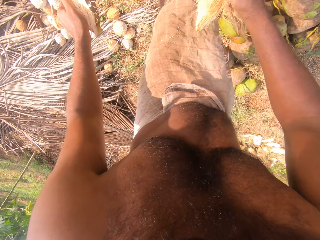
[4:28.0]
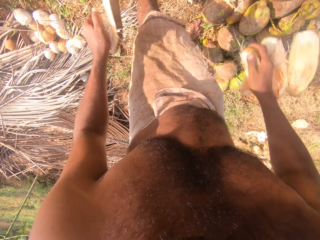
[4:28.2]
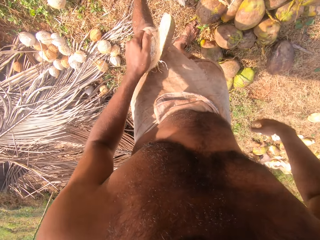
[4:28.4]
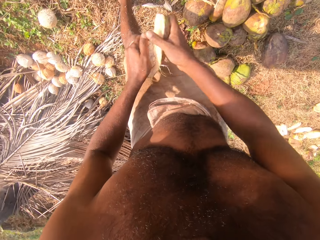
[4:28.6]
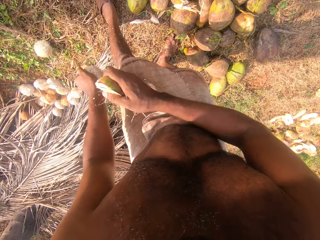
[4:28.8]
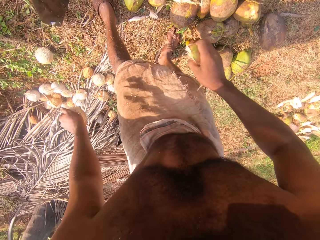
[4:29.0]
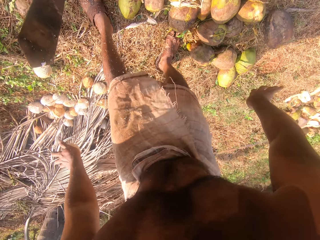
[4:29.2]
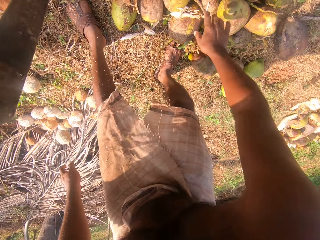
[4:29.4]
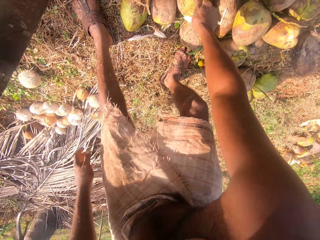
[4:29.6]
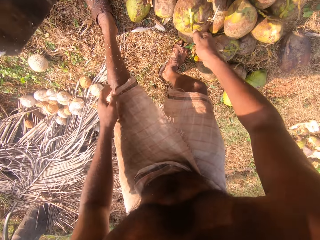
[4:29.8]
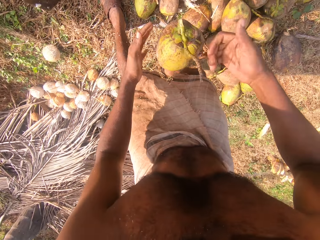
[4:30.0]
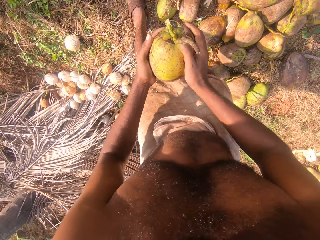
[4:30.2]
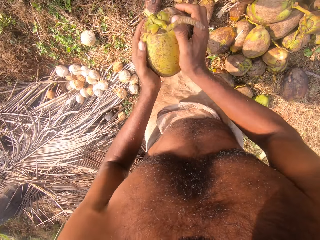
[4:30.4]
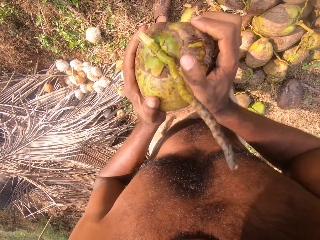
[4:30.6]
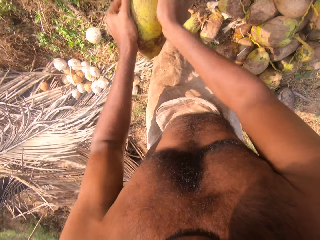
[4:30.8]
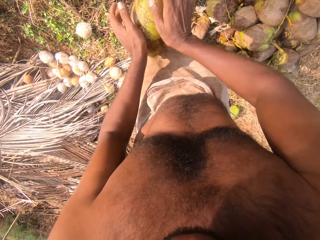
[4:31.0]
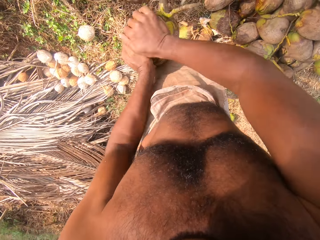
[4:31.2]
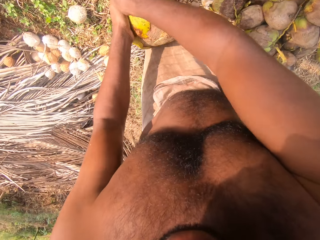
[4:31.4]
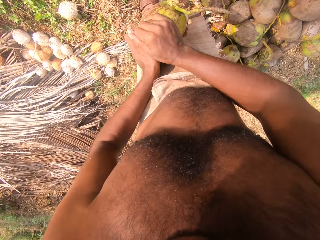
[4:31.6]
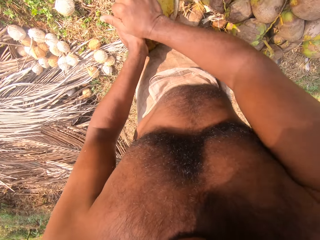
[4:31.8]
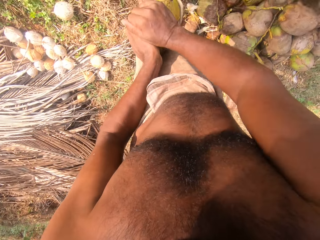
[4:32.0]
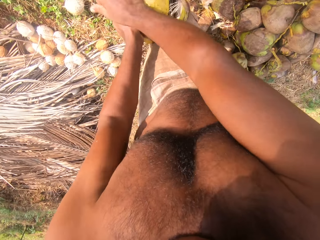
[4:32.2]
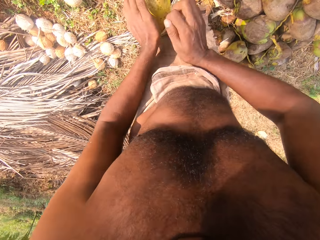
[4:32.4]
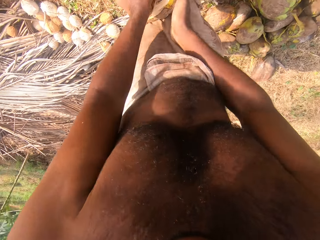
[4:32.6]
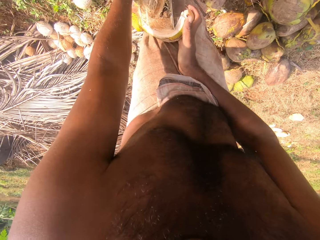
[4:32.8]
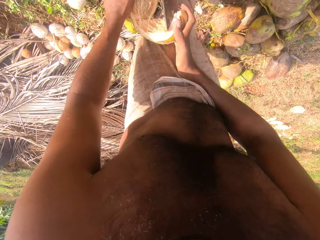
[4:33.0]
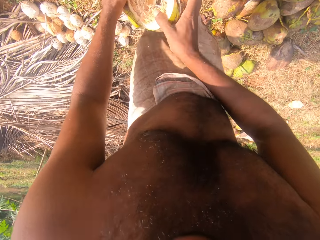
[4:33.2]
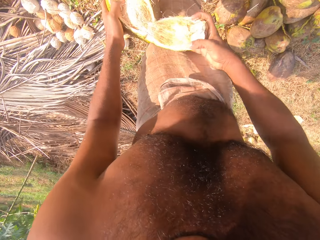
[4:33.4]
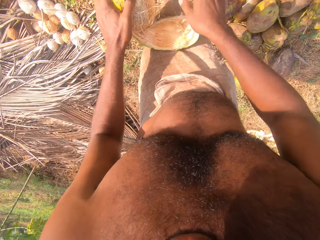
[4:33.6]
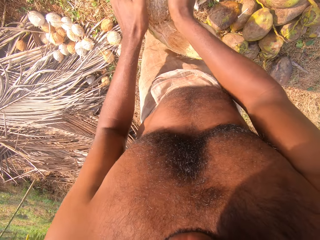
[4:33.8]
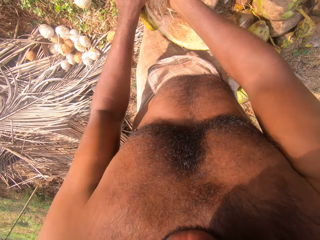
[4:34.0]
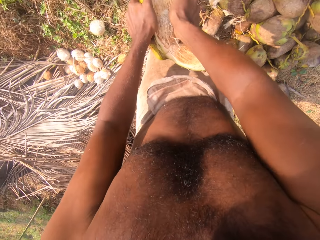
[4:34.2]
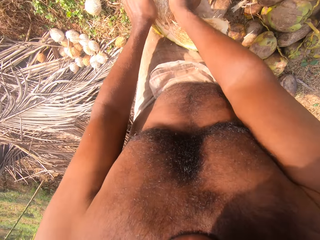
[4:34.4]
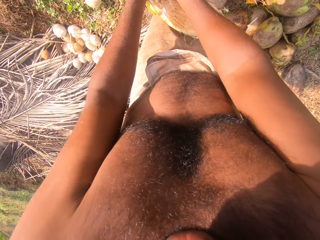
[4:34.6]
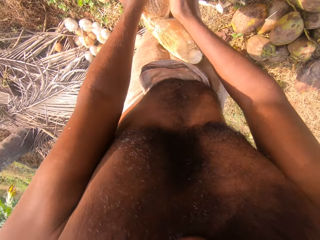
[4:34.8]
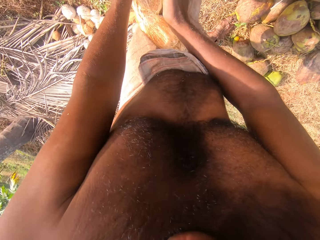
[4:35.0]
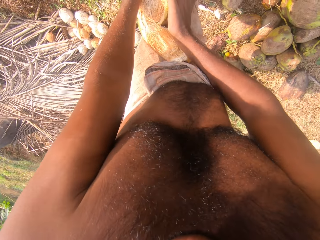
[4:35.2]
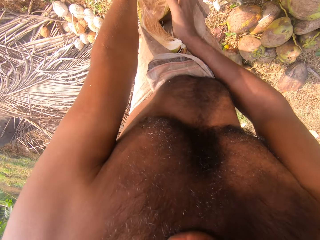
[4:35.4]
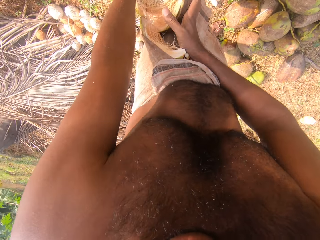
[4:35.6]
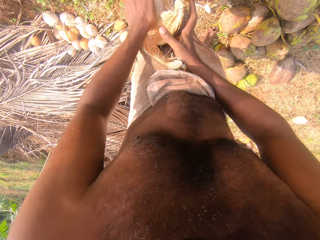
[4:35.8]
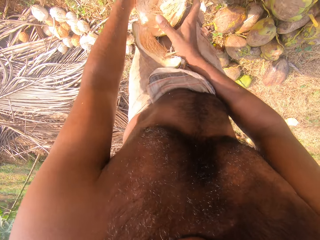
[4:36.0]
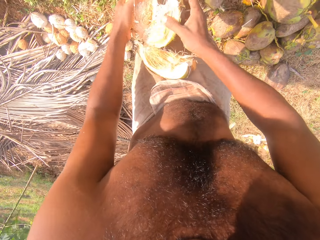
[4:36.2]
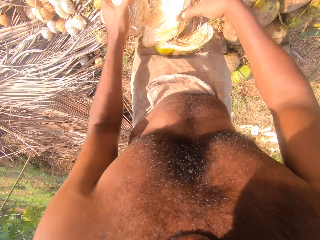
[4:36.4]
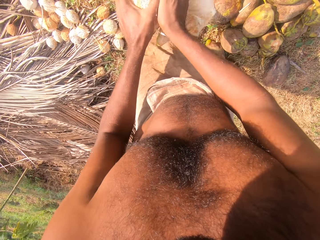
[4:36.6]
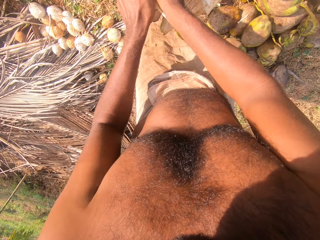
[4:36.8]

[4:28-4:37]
The camera wearer drops the coconut husk on the ground with his right hand. He removes the coconut husk from the coconut in his left hand with his right hand. He drops the coconut husk on the ground with his right hand. He drops the coconut on the ground with his left hand. He picks up a coconut fruit from the ground with his right hand. He holds the coconut fruit with both hands. He removes the coconut husk from the coconut on the cutlass on the ground with both hands.

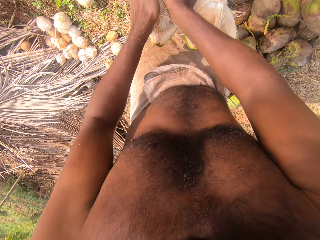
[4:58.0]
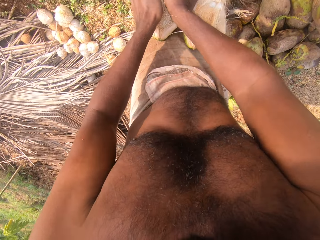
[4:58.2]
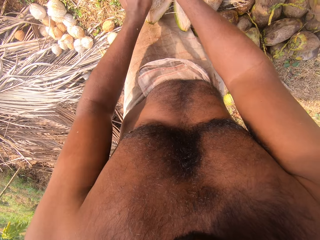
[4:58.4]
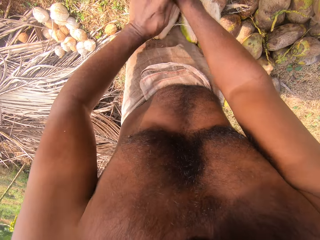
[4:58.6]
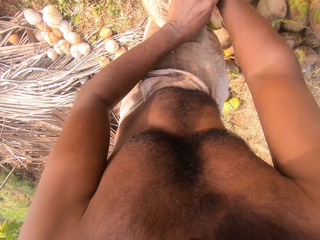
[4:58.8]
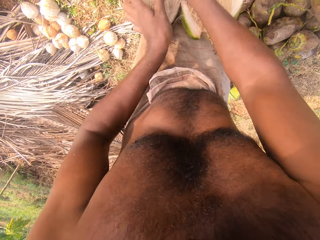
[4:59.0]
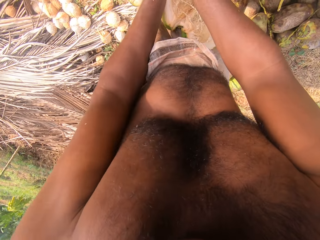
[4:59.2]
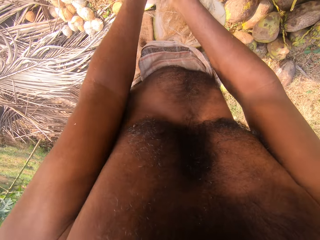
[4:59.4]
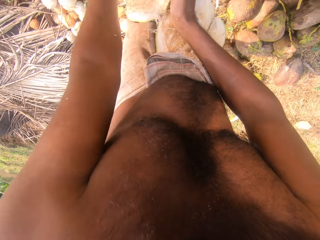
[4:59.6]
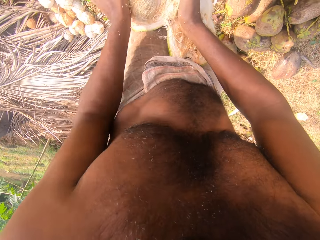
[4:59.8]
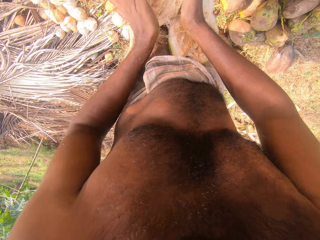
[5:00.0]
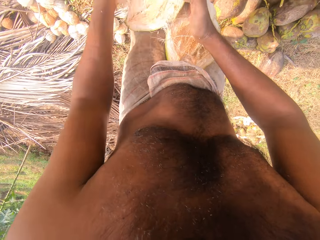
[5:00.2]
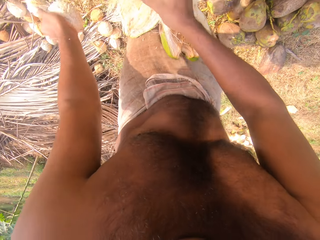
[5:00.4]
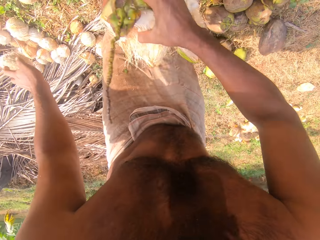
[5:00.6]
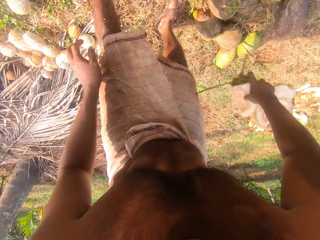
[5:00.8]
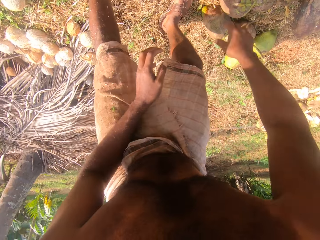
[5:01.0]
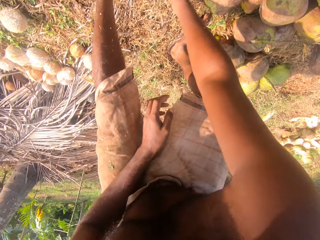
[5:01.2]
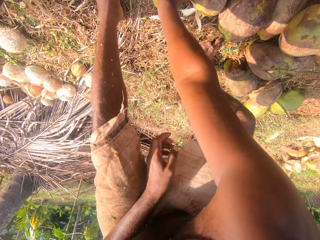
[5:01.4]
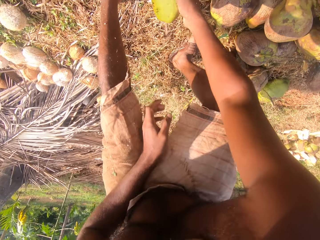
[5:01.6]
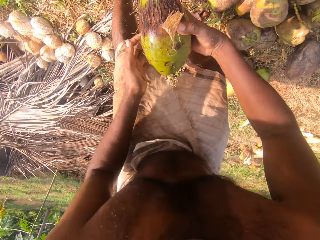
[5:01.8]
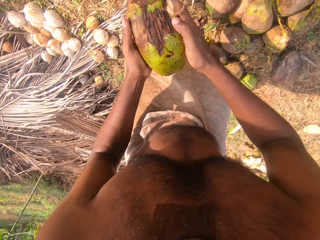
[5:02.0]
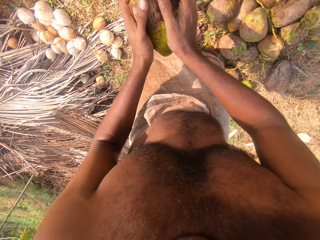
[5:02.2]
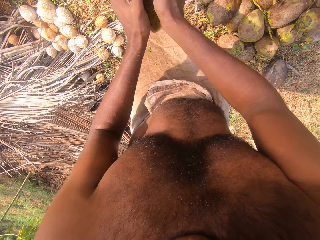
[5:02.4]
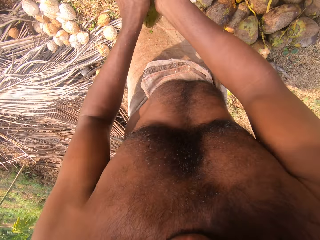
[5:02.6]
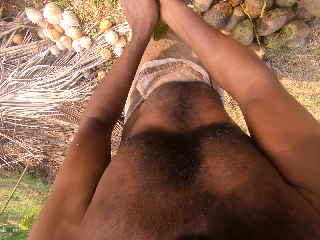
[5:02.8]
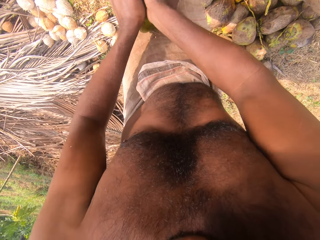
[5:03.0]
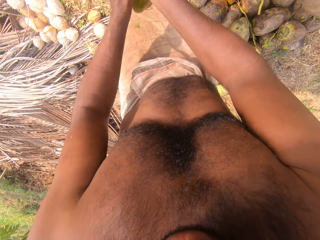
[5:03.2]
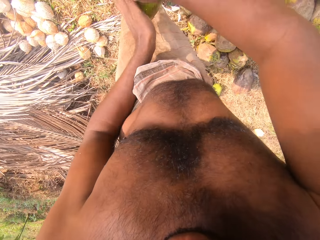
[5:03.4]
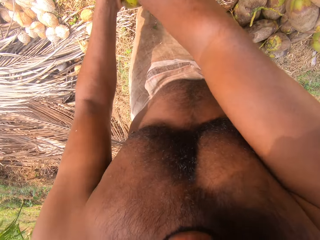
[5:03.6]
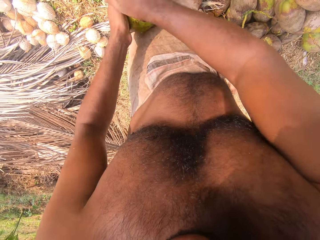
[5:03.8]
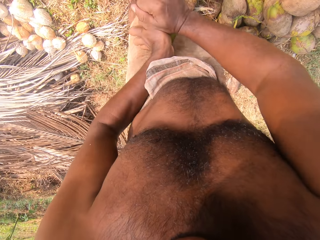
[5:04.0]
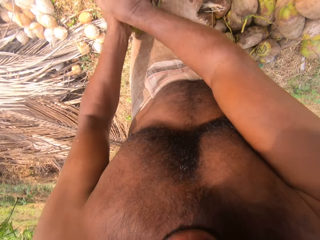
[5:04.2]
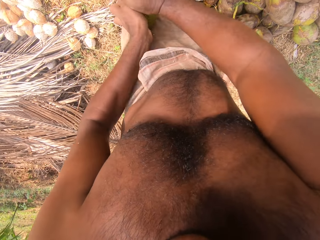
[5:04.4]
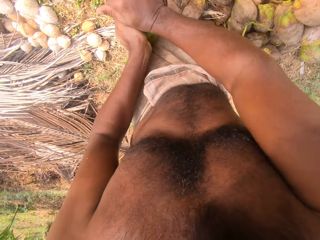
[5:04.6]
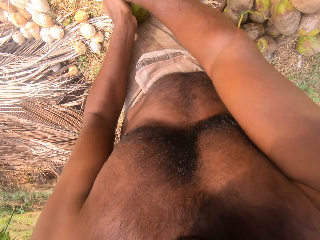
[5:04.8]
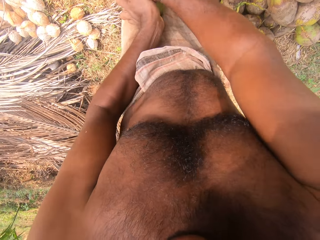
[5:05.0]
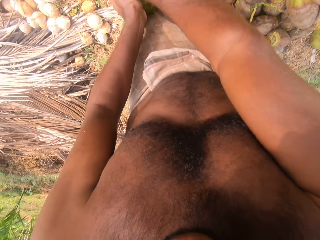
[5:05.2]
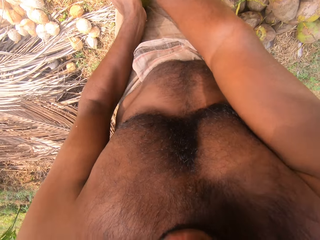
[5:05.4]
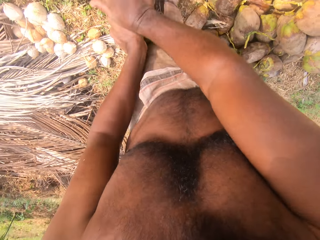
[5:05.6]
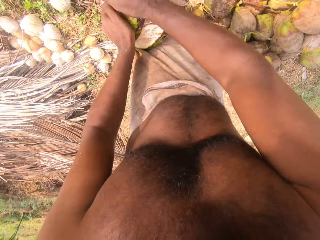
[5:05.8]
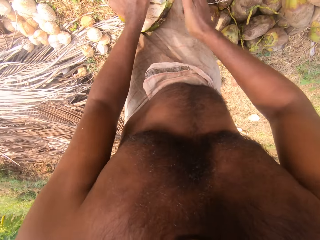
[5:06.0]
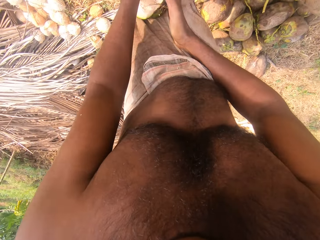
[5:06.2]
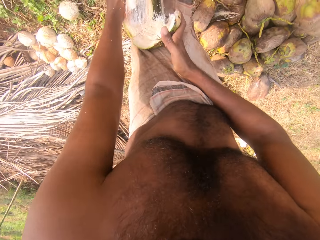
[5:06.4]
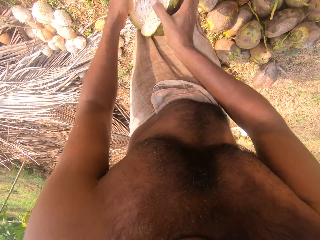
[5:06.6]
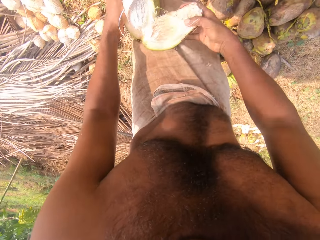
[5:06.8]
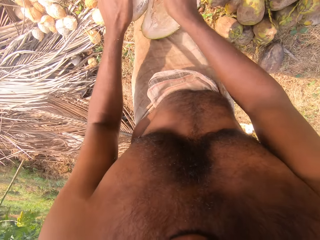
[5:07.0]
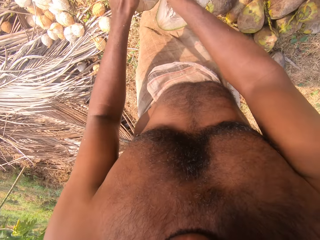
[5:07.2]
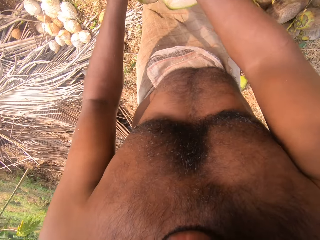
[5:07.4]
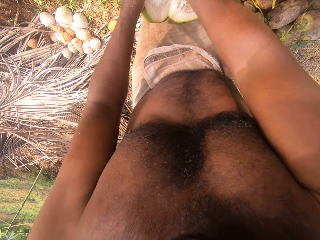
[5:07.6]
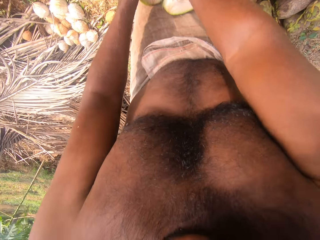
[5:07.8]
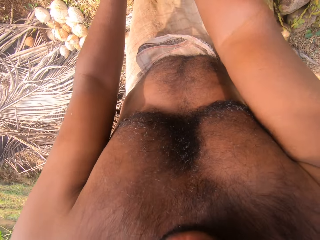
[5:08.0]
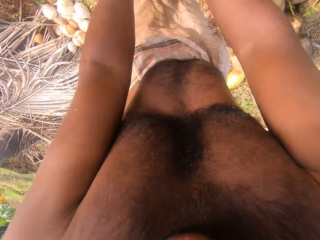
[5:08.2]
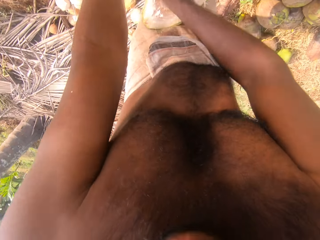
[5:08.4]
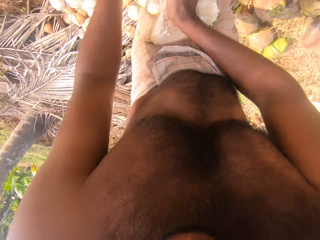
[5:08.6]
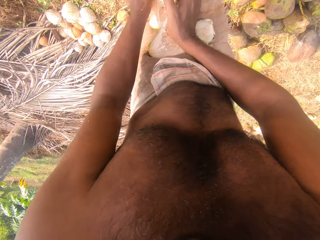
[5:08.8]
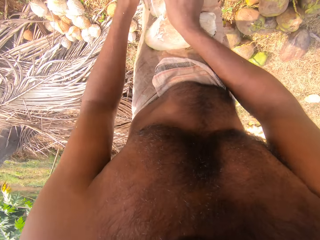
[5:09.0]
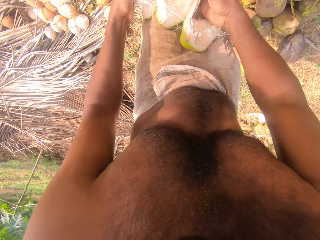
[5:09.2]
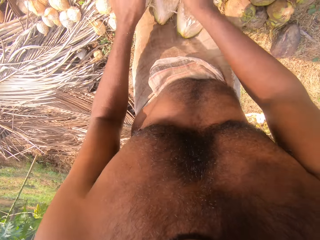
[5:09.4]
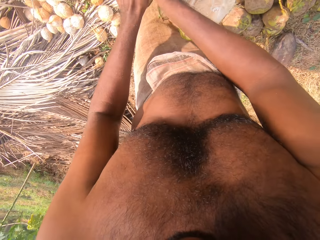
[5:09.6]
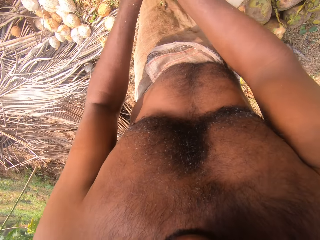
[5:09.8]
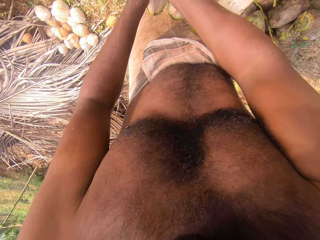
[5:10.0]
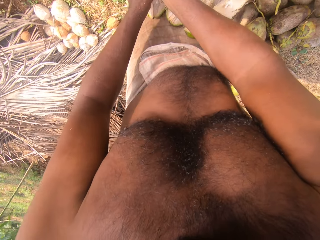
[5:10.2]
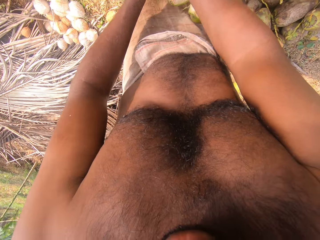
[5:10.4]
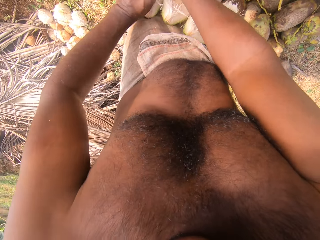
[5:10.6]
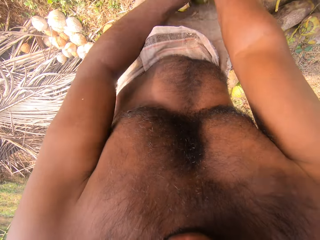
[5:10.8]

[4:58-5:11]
The camera wearer removes the coconut from the coconut husk in his right hand with his left hand. He drops the coconut in his left hand on the ground. He drops the husk of the coconut in his right hand on the ground. He takes a coconut from the ground with his right hand. He holds the coconut with both hands. He breaks the coconut. He separates the coconut from the coconut husk on the knife on the ground with his hands.
